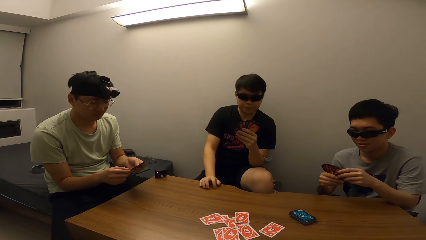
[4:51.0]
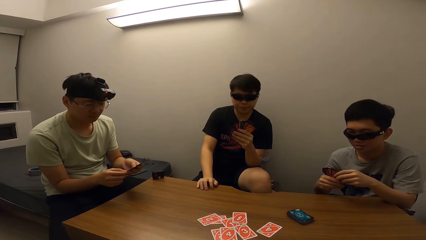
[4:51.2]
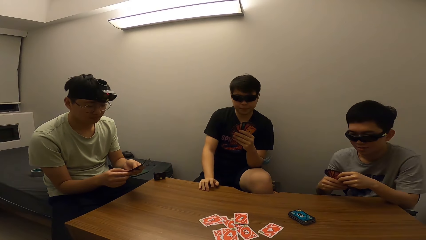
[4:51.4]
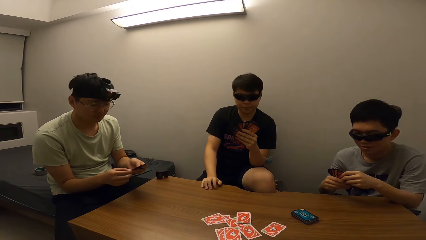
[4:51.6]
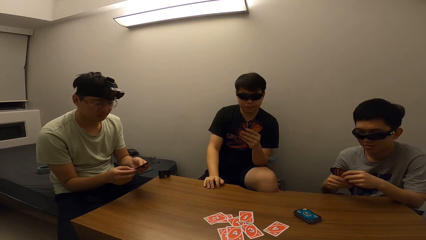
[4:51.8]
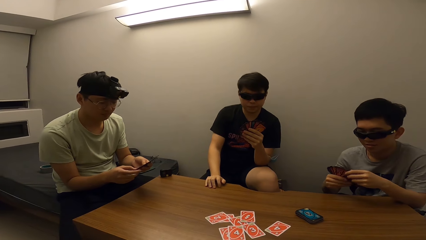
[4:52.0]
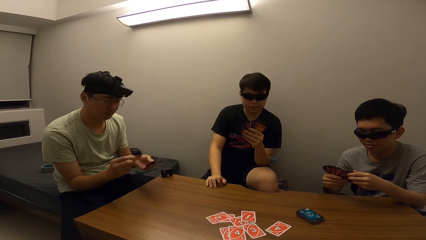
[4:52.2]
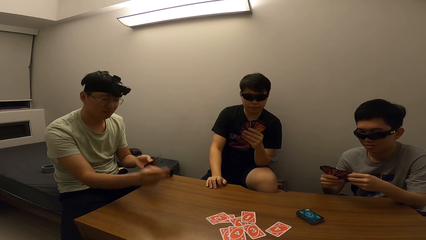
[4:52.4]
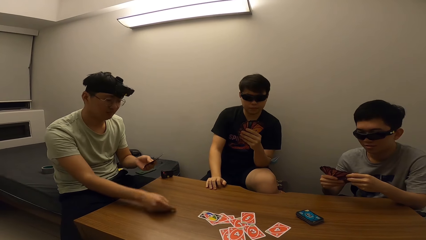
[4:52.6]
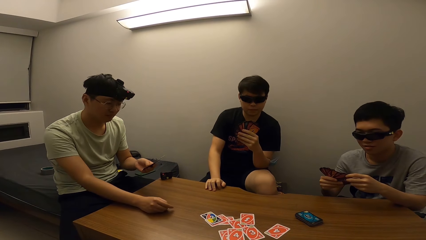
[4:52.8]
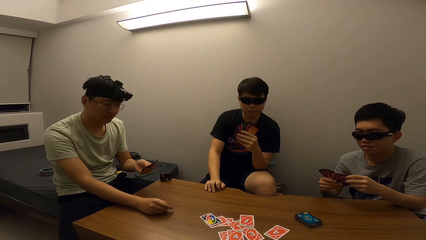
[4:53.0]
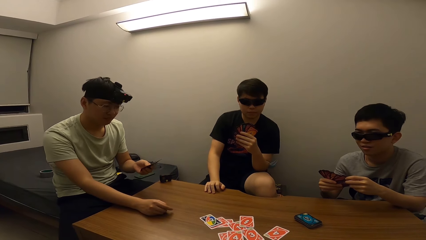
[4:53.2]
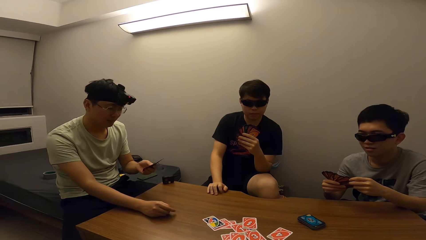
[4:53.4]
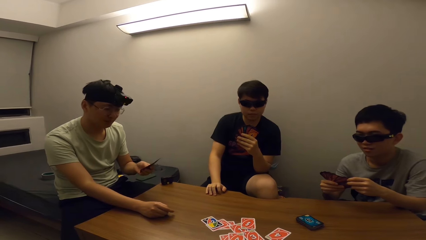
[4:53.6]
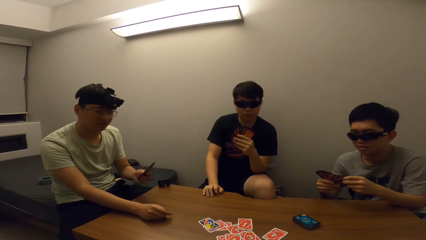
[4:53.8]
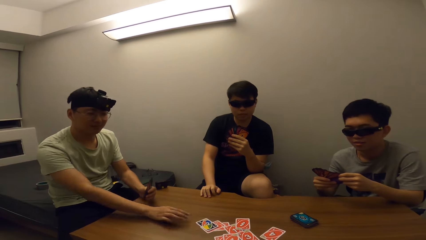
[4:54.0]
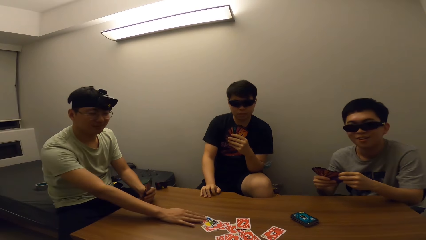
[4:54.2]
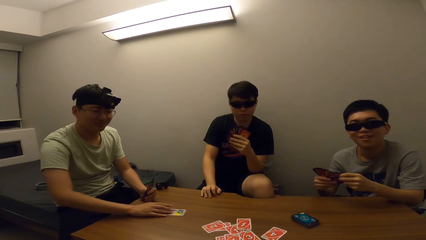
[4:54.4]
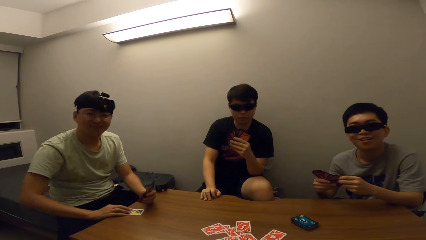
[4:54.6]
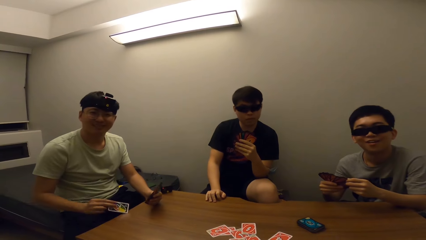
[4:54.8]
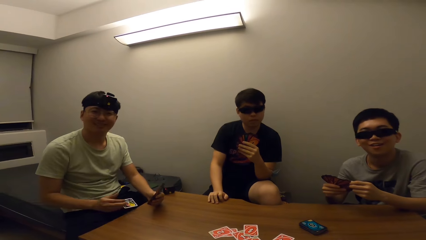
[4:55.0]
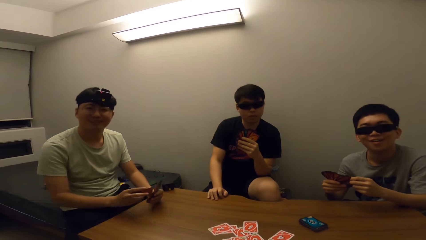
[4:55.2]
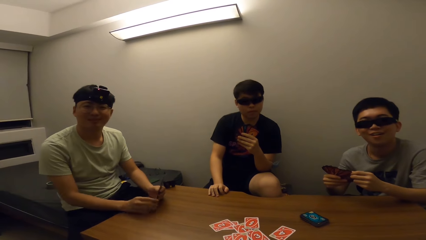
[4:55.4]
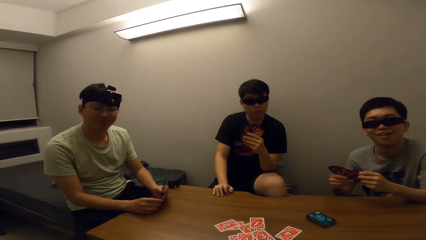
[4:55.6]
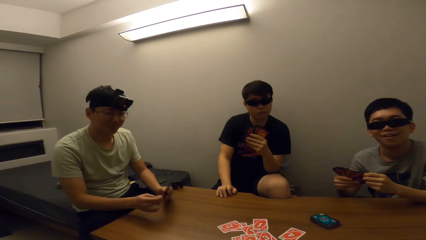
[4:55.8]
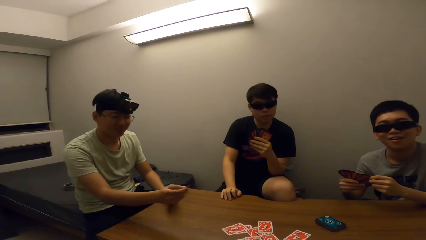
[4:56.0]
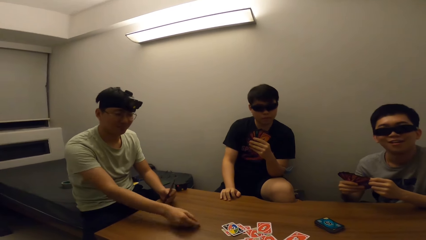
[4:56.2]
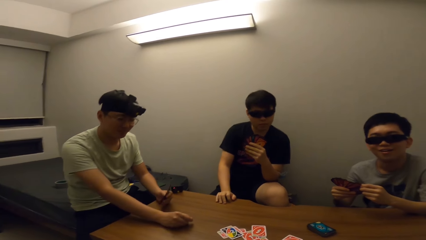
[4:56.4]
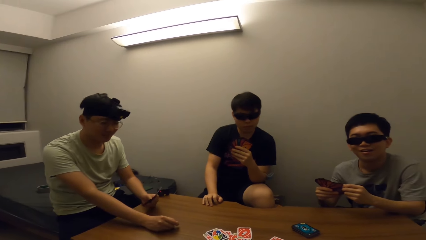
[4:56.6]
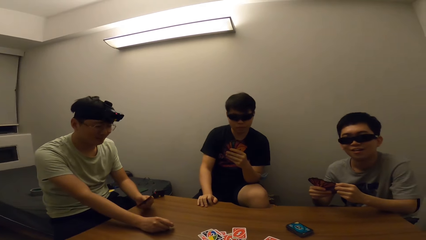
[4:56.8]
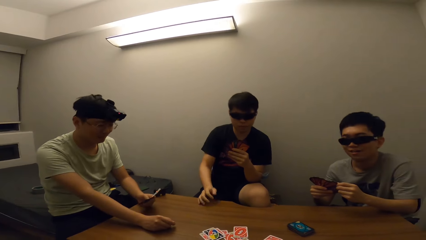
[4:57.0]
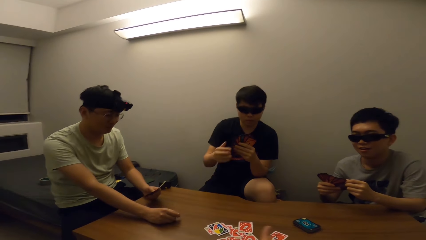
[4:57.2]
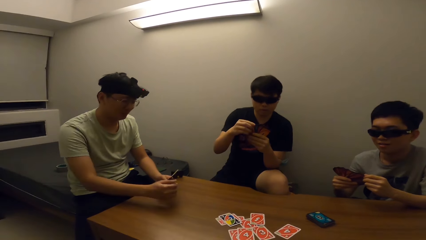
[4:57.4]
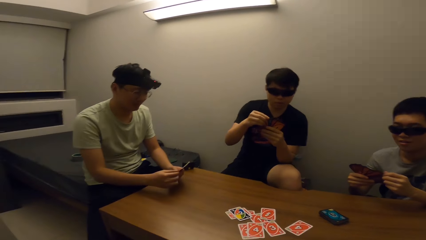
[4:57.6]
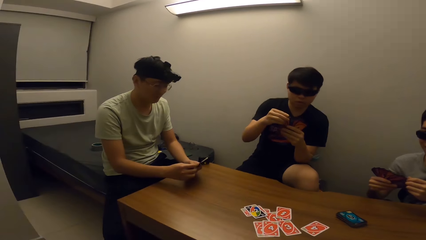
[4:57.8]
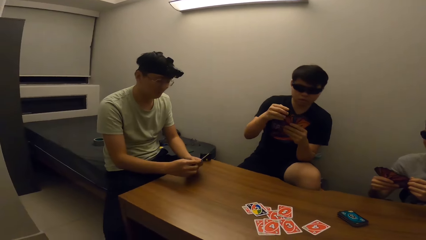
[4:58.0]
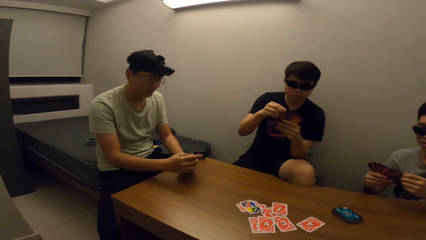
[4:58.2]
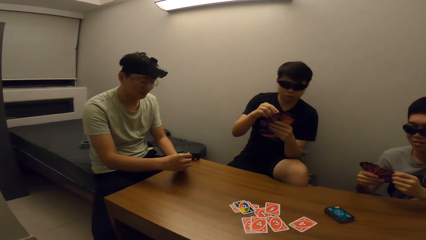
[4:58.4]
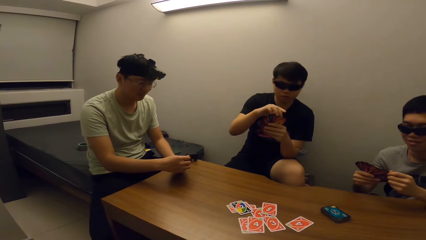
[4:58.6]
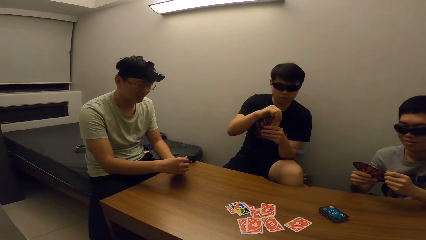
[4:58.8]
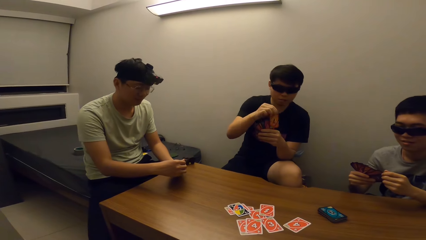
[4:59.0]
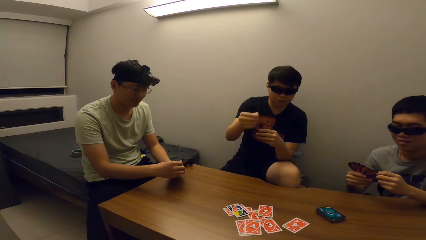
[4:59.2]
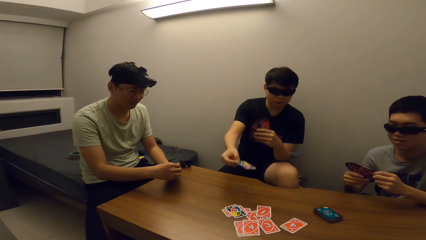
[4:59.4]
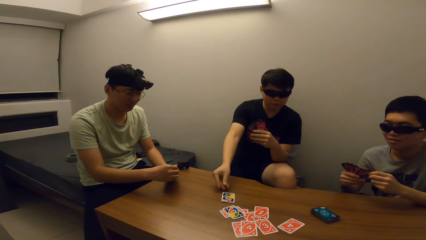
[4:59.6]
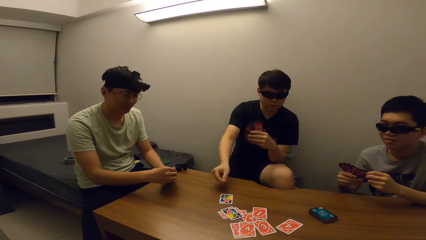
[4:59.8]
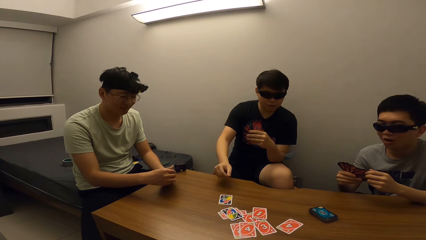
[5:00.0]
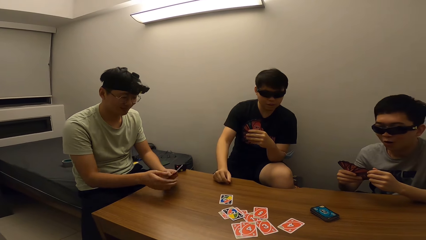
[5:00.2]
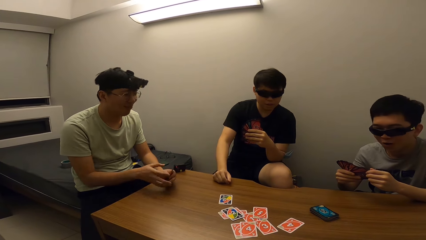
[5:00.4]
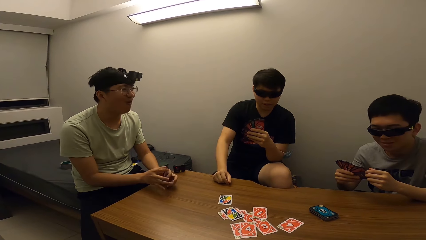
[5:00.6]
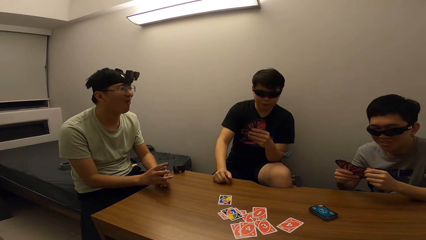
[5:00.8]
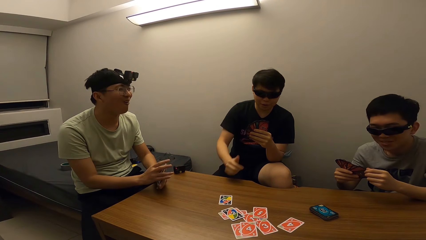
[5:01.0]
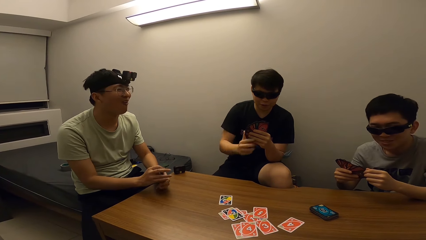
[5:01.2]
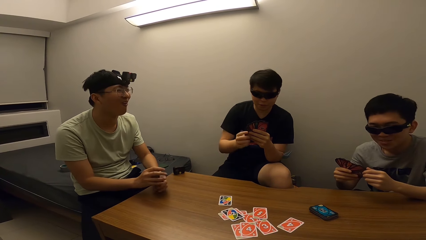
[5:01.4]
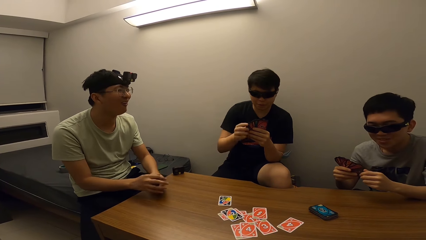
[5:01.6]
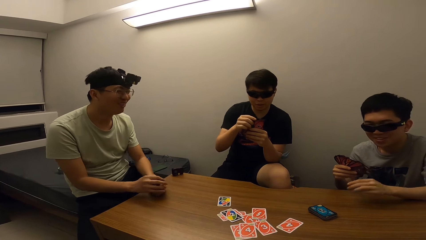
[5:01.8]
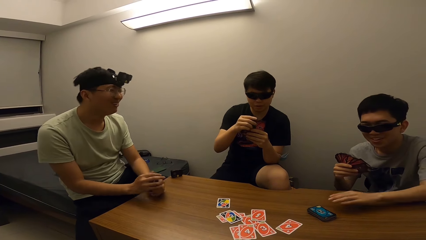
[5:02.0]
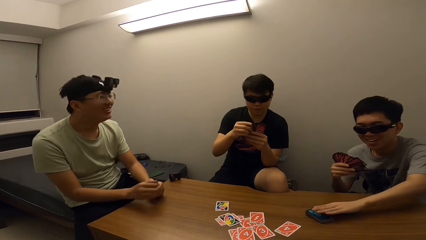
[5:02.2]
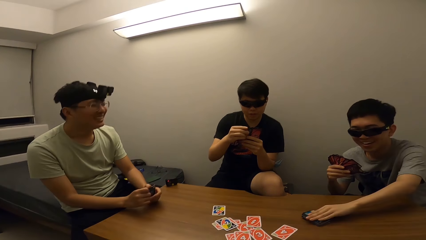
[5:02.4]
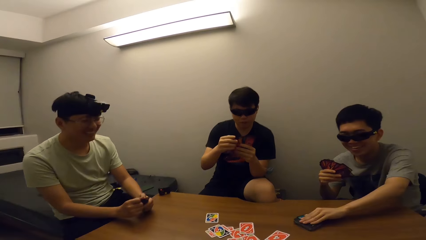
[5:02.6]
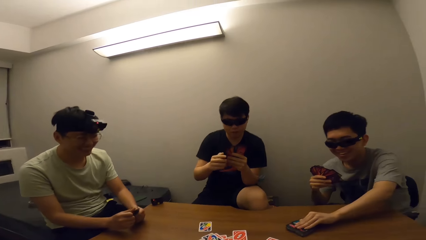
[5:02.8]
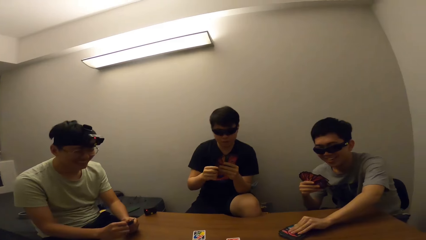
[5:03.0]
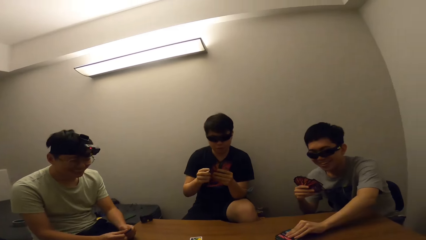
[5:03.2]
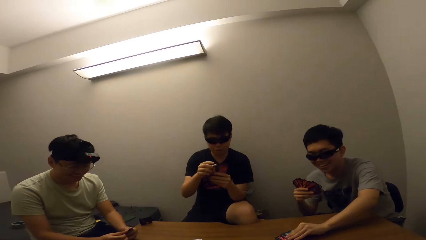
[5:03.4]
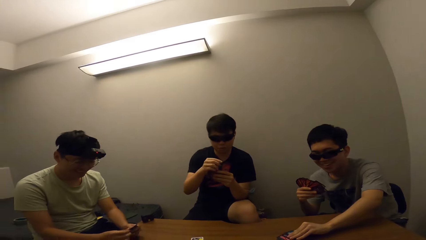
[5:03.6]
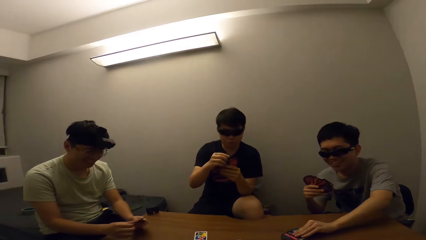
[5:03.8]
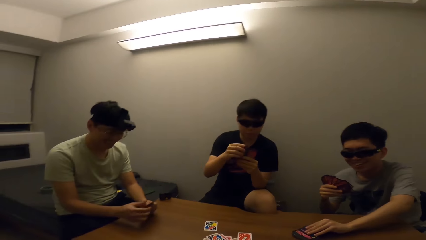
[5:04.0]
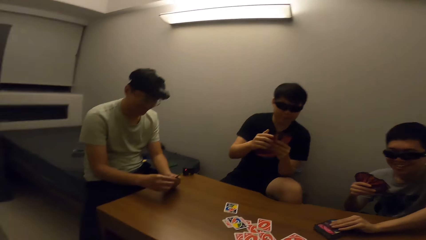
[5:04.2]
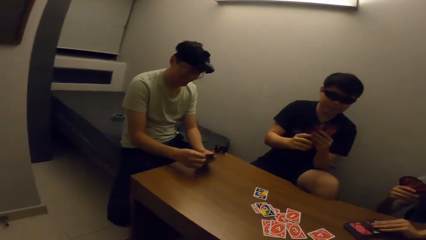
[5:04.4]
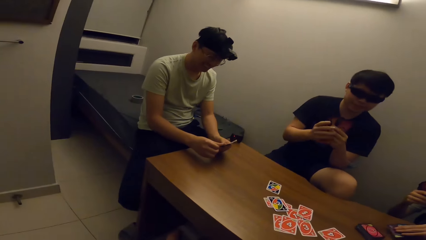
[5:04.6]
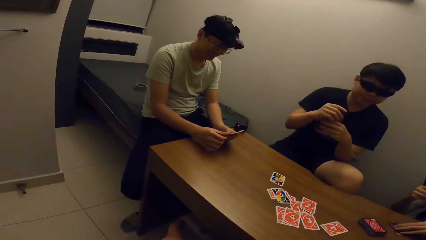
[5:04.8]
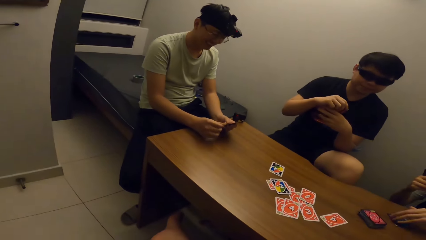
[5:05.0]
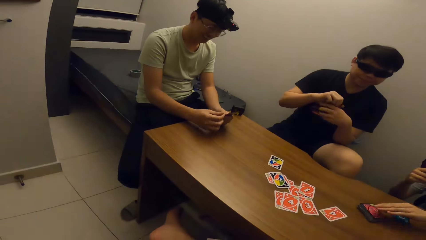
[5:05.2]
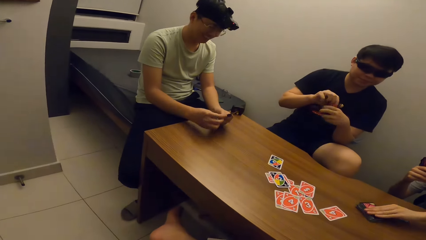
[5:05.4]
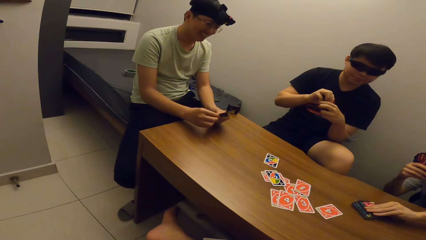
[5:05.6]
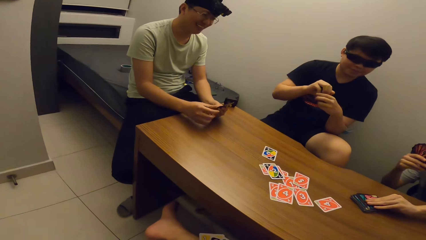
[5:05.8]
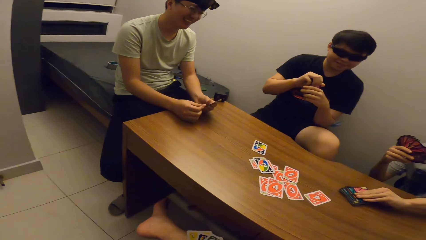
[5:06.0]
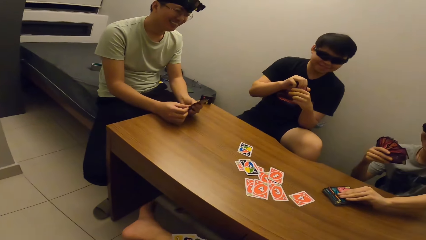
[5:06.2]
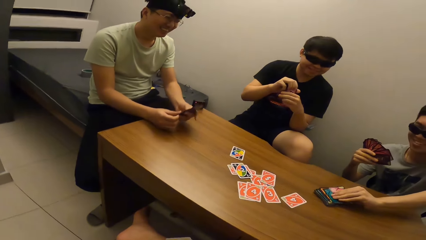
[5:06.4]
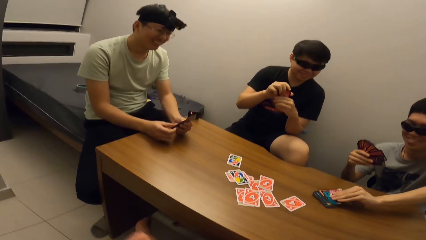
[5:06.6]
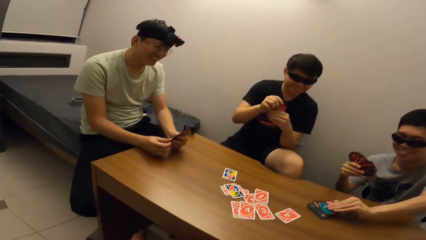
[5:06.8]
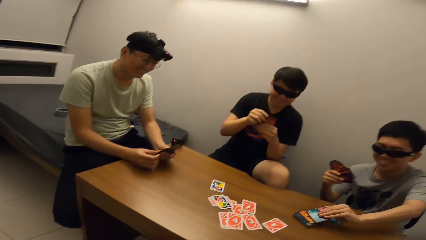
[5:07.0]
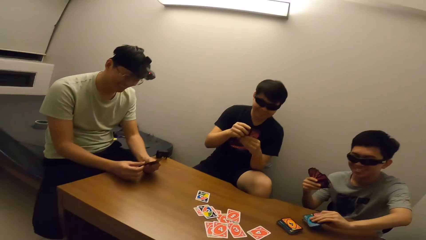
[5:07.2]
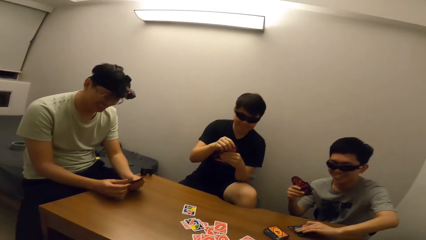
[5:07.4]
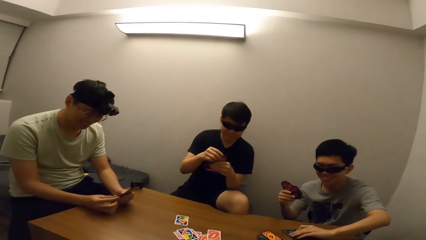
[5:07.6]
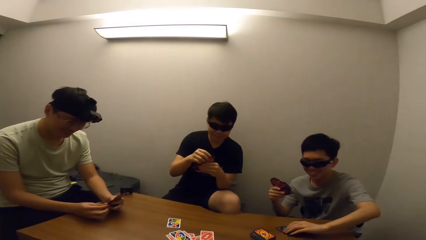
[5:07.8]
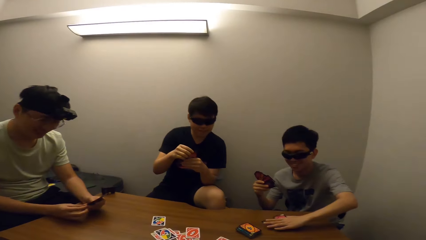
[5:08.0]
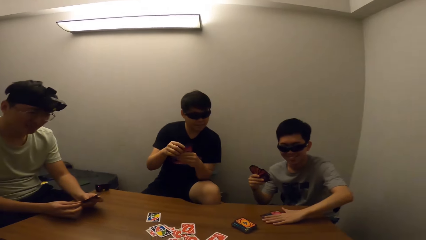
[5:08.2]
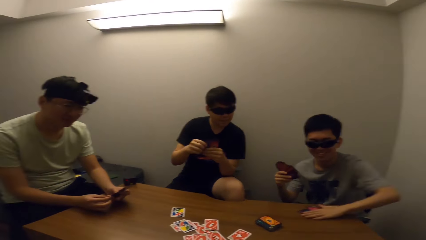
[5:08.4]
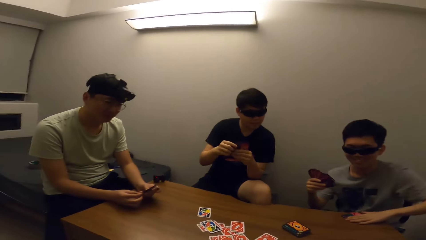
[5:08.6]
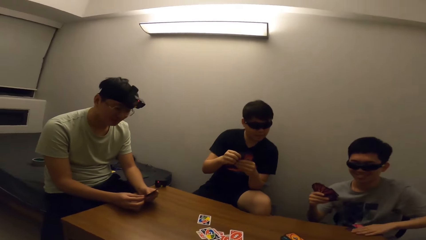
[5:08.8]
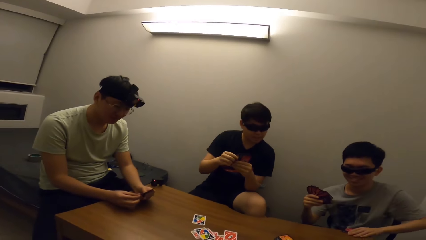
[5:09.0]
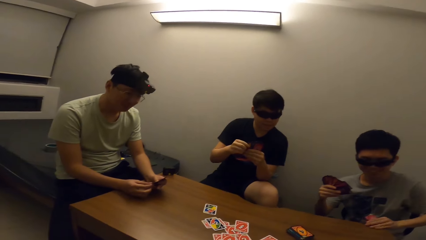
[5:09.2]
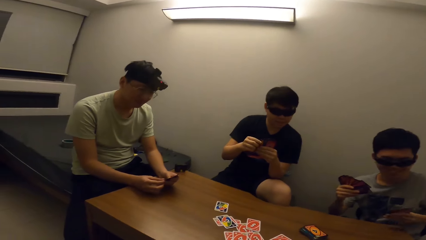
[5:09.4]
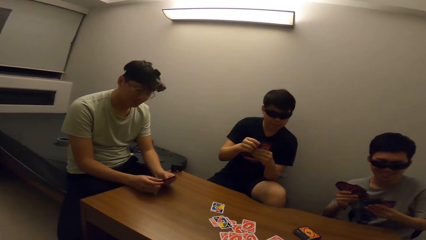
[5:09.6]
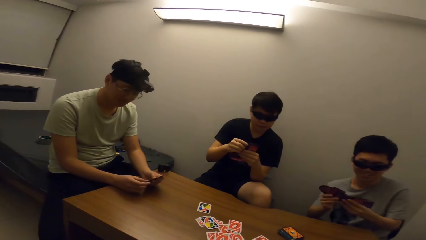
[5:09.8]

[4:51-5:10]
The camera wearer stares at a man. Another man drops cards on the table. The camera wearer stares at a third man. The third man picks a card from the table. The second man carries a card. The camera wearer stares at the third man. The second man drops cards on the table. The first man places a card on the table. A fourth man drops cards on the table. The camera wearer stares at the first man. A fifth man picks a card. The camera wearer stares at a sixth man. They stare at the third man. They stare at the first man.
